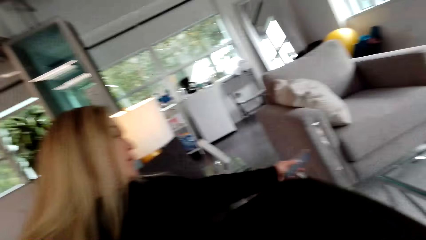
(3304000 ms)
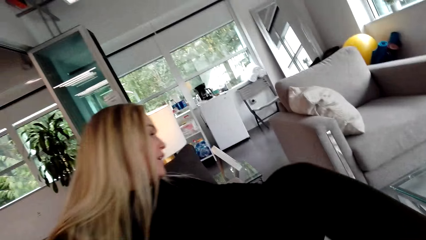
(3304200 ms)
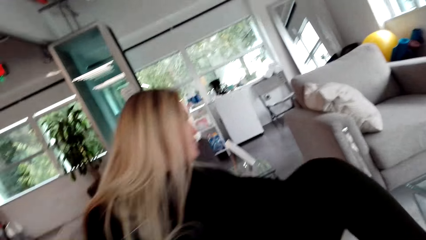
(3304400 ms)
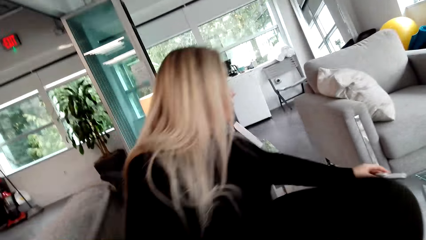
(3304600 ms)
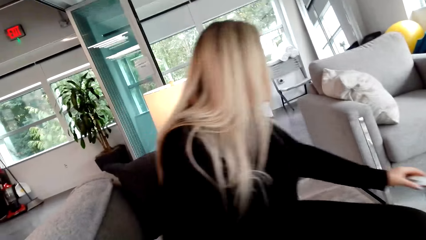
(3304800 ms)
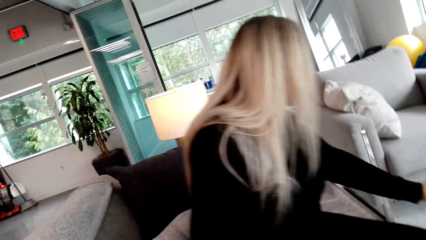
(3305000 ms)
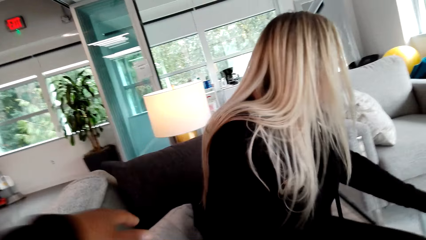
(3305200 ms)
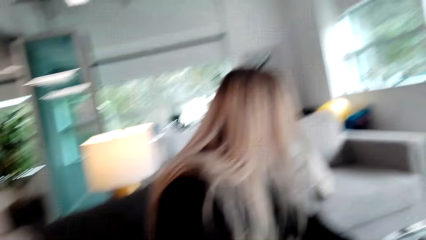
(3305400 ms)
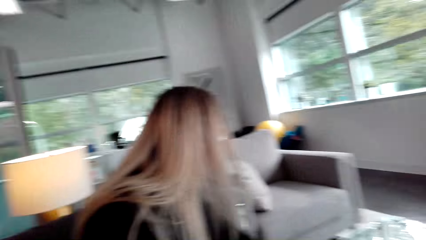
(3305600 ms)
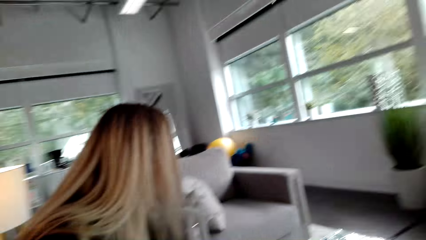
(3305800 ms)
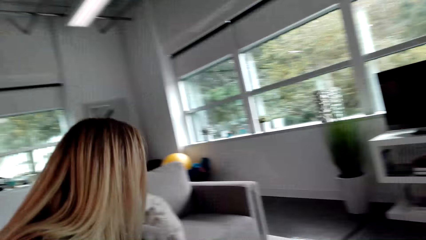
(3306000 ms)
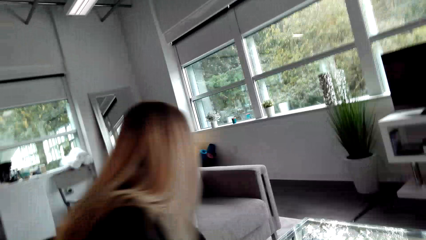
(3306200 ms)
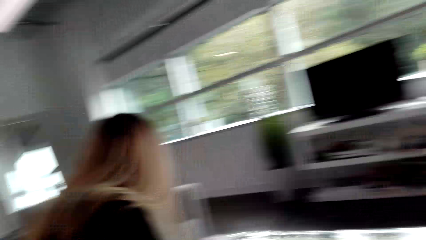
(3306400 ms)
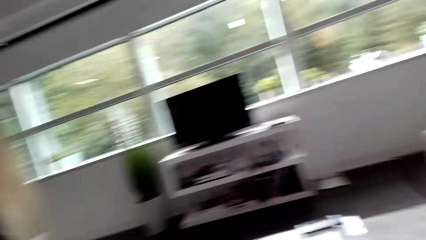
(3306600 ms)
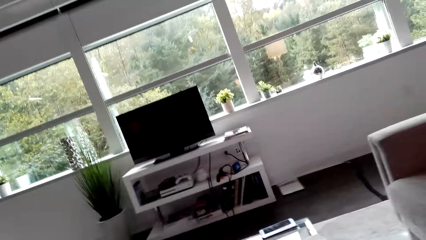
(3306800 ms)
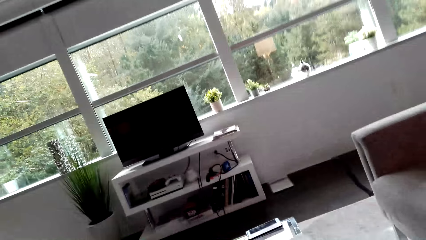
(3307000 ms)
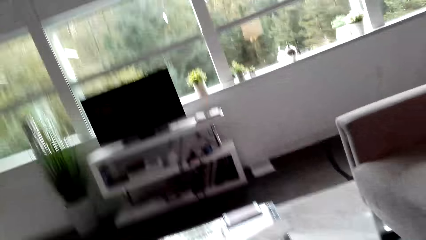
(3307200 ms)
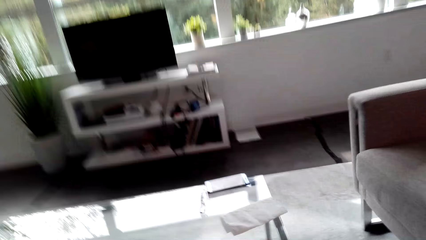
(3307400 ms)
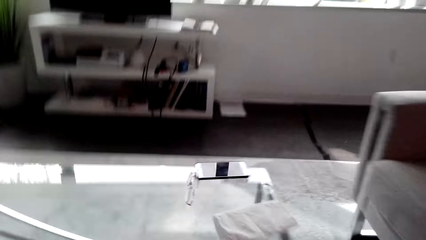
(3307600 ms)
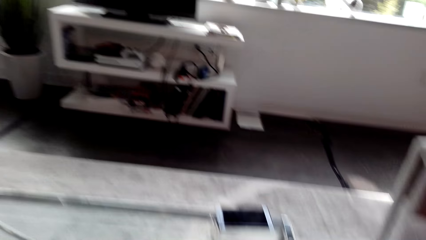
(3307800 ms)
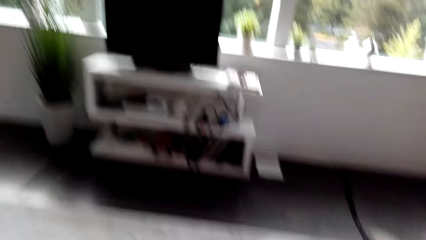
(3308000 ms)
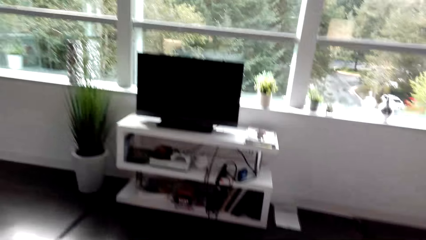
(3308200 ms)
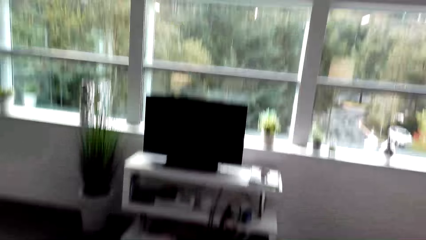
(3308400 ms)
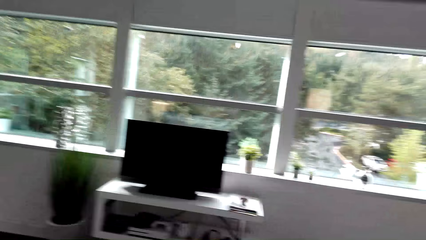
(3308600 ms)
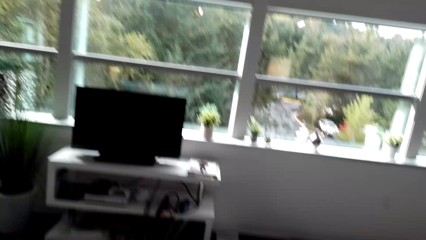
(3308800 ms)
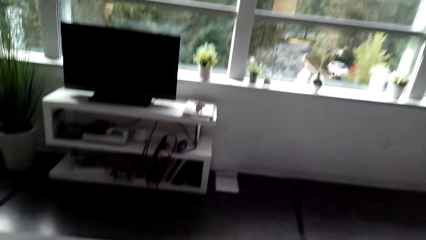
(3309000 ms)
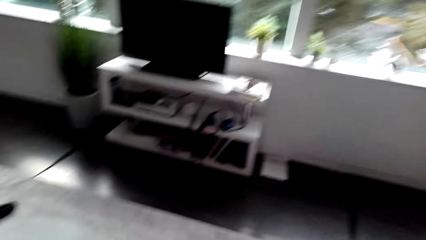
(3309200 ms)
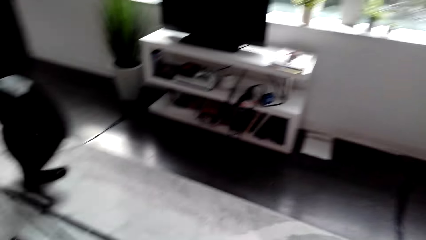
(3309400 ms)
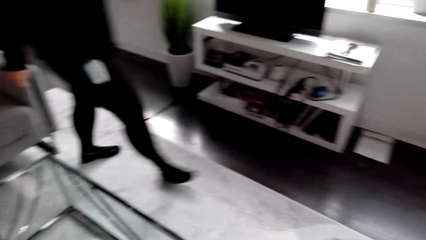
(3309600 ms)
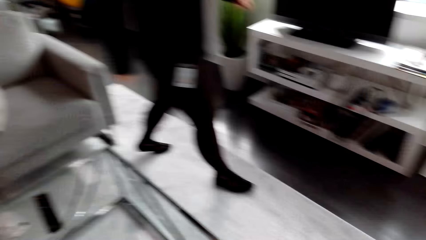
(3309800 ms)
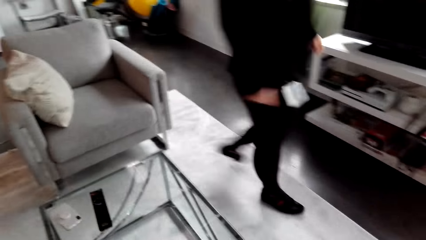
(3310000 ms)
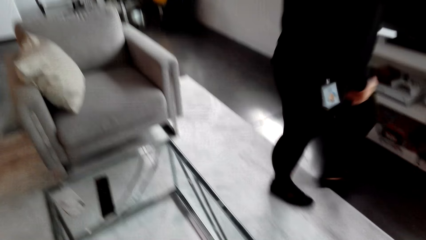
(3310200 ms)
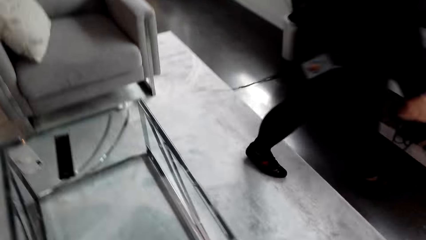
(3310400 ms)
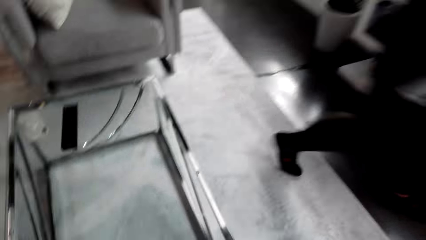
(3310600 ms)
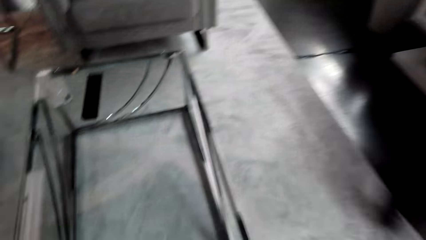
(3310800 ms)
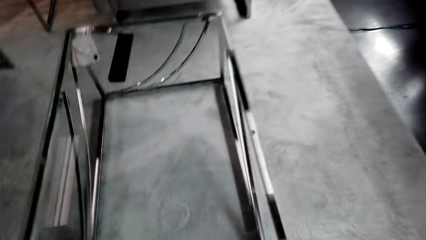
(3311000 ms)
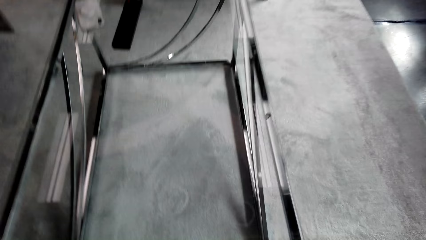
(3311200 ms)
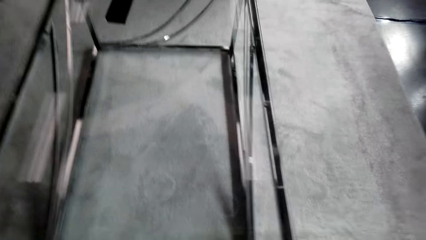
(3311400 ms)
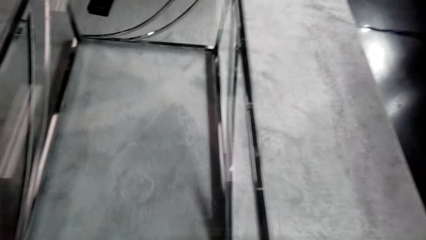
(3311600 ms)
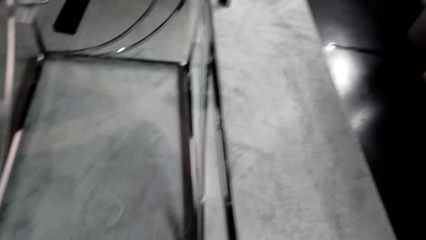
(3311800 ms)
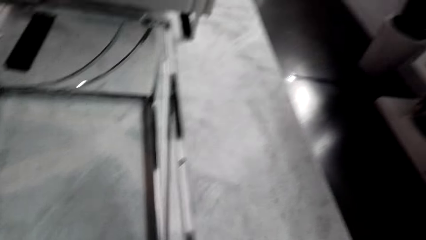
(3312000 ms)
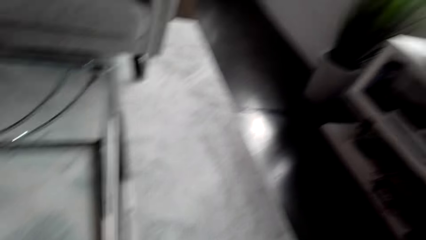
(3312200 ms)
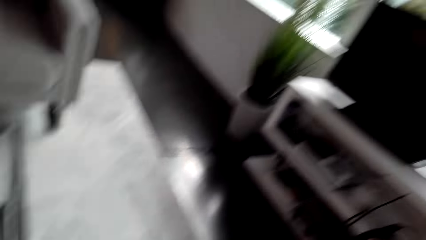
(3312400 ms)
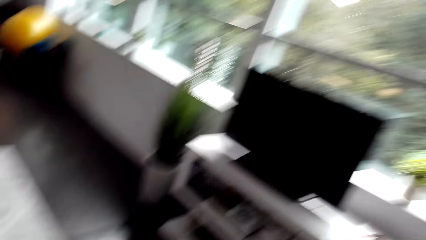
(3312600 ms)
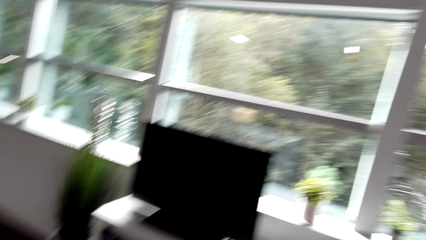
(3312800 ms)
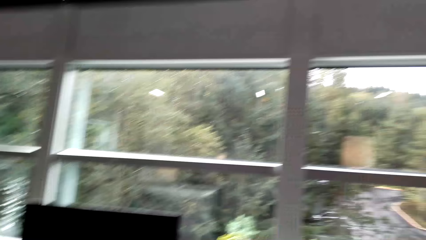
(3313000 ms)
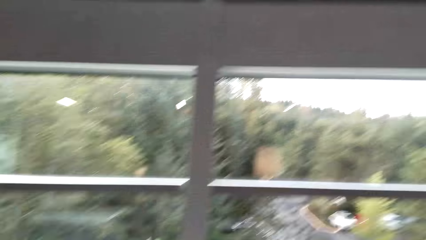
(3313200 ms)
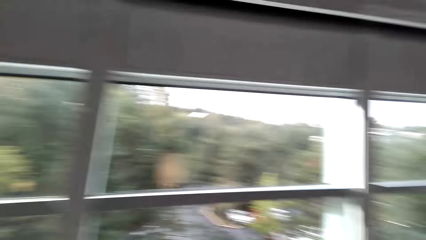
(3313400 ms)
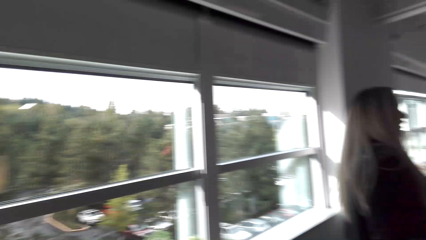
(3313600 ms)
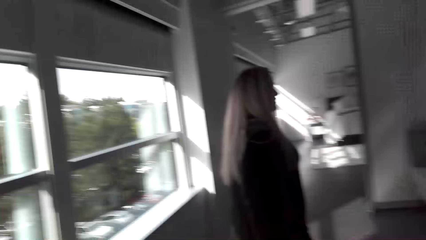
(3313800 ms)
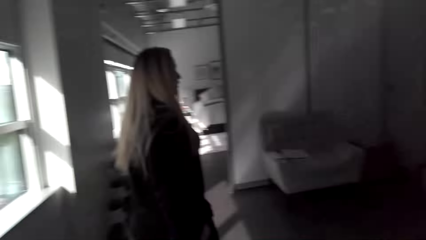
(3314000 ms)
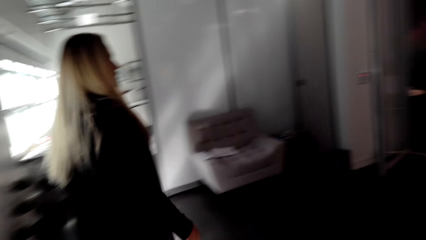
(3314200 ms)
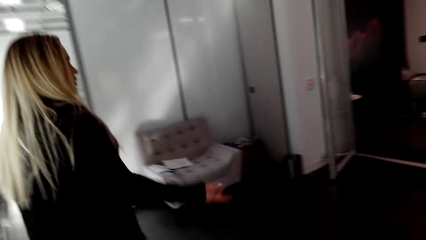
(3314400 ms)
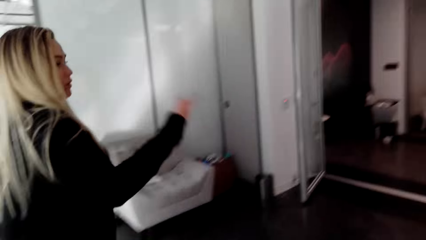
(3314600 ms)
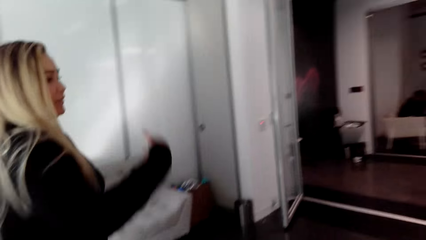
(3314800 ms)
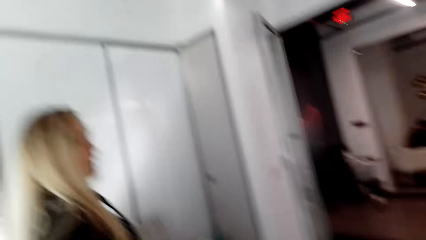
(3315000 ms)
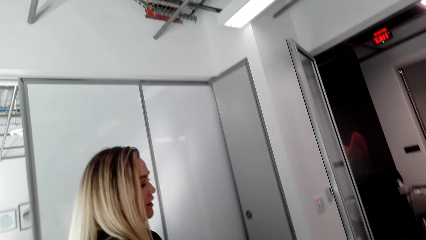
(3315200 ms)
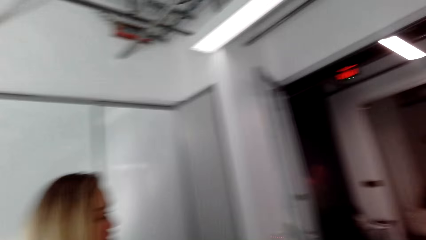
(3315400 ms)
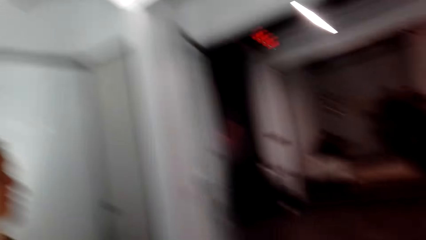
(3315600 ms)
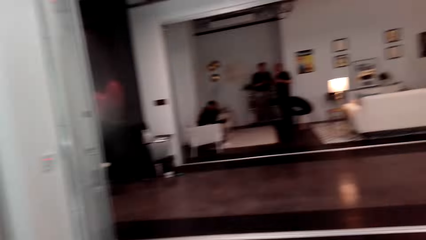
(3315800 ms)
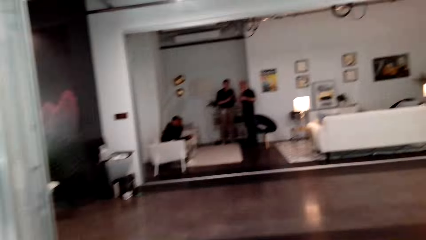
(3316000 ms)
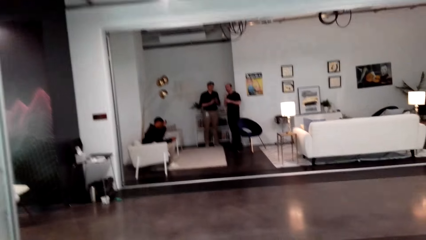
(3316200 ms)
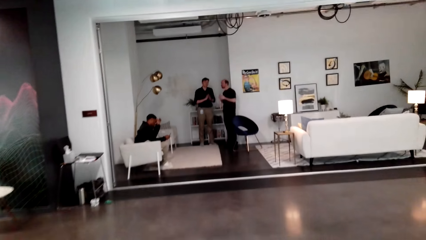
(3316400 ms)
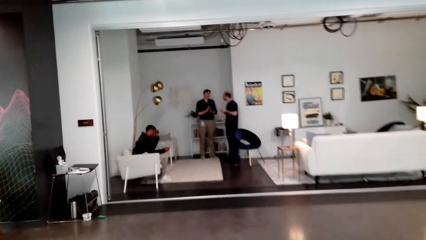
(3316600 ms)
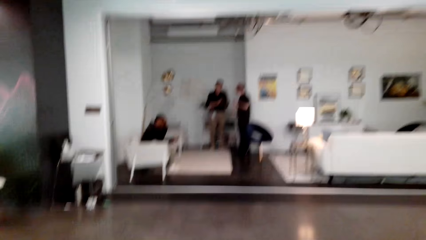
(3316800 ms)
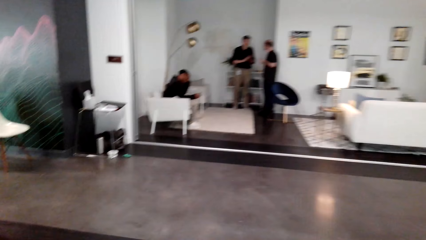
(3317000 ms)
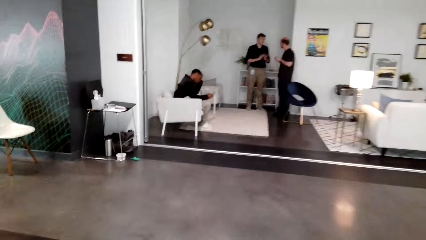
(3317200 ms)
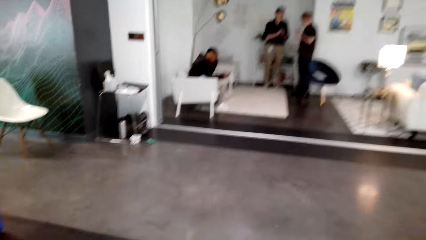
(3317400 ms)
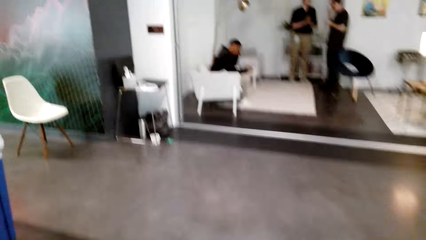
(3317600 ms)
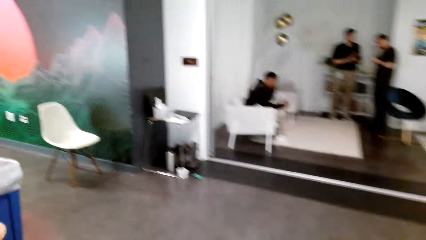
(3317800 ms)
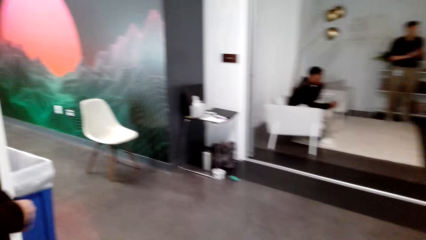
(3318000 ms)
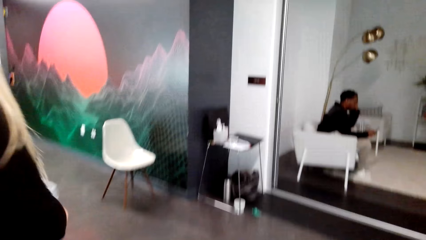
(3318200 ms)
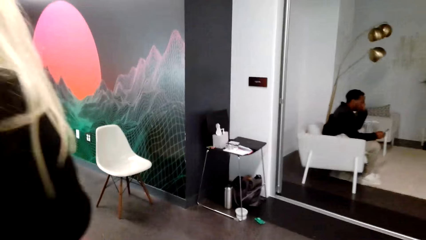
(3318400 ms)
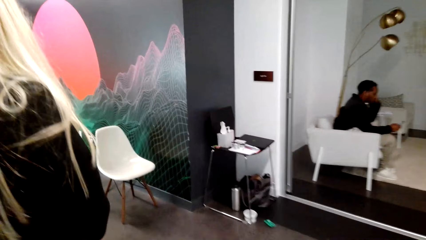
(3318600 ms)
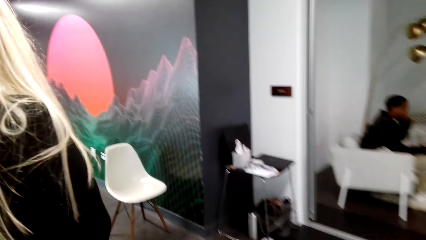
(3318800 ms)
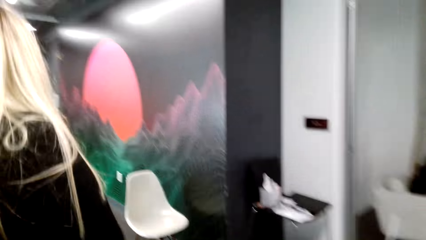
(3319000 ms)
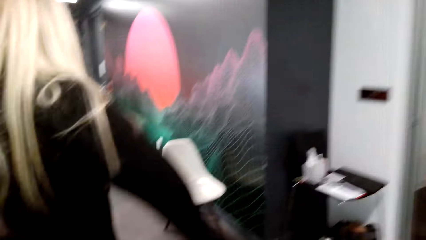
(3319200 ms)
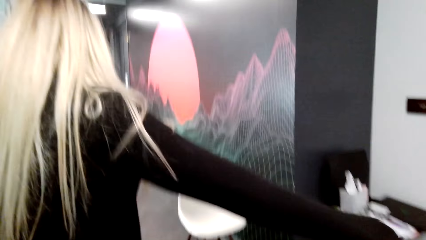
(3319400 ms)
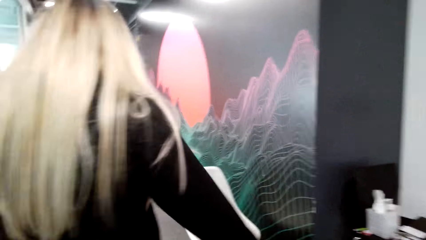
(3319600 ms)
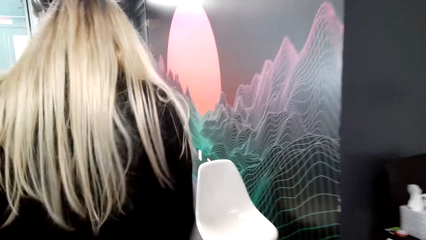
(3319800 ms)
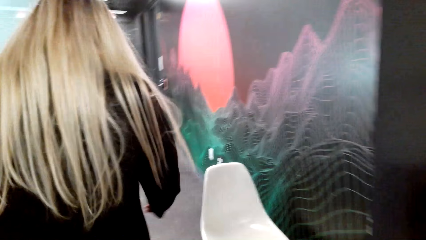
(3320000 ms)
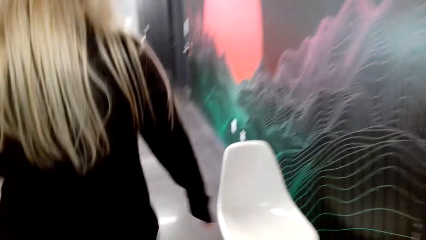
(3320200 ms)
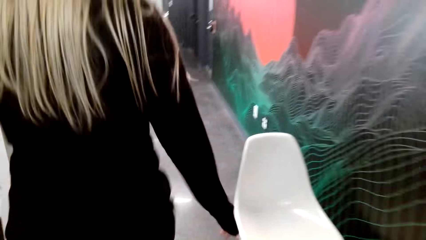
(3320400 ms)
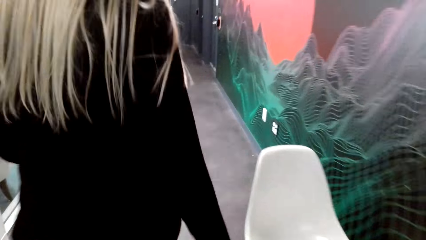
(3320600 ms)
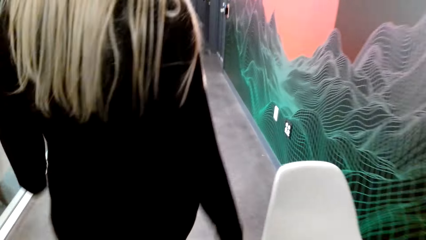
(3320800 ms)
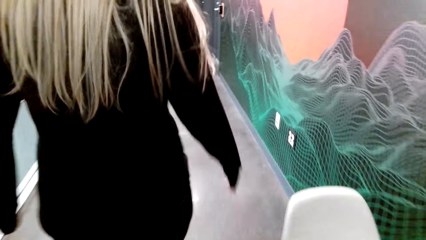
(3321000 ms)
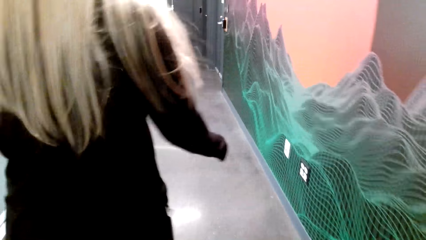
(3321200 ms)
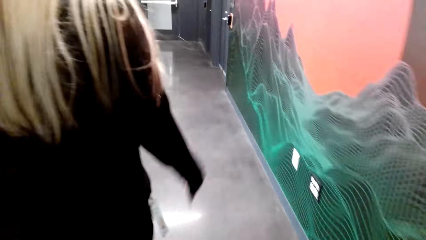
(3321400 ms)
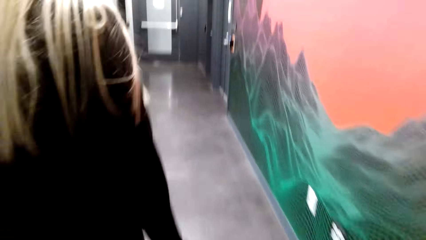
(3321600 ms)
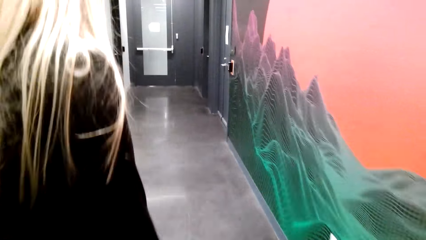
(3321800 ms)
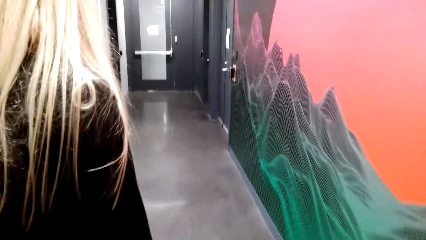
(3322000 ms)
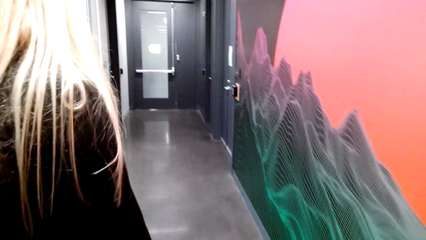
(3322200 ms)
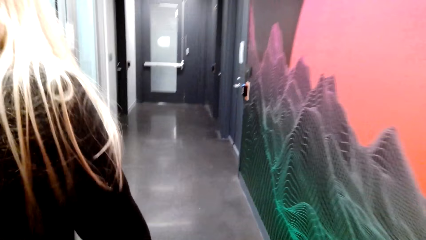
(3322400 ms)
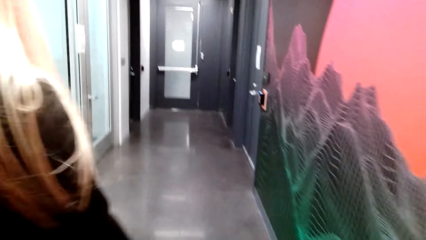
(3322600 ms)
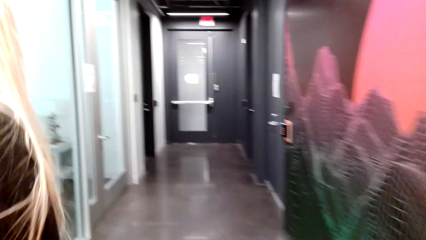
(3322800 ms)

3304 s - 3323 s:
A woman stands up. The woman moves the leg down and moves her hand to the table. The camera wearer moves her hand down. She converses with the woman. She stands up. The woman walks near the television. The camera wearer converses with the woman. The woman walks around the office. The camera wearer touches something. She walks around the office. She converses with the woman. The woman walks around the office. The camera wearer walks around the office. The woman walks to the door, moves the hand, and walks around the office.
